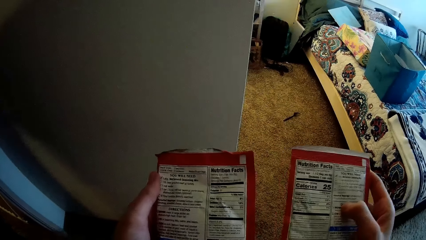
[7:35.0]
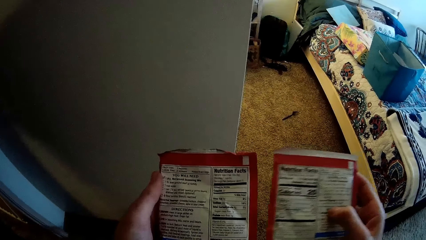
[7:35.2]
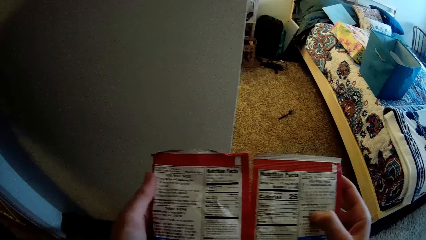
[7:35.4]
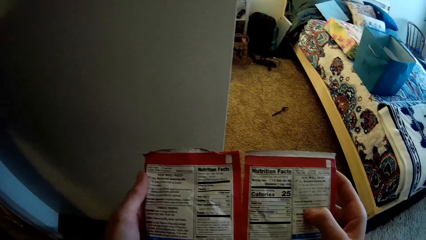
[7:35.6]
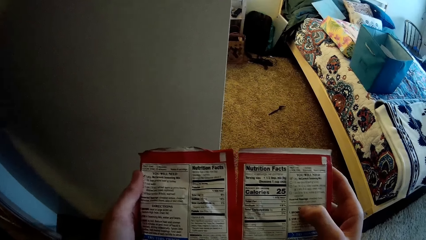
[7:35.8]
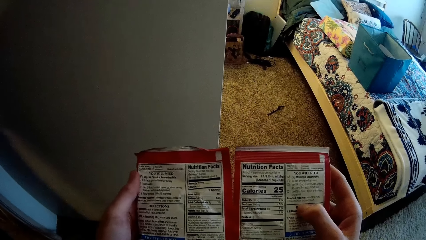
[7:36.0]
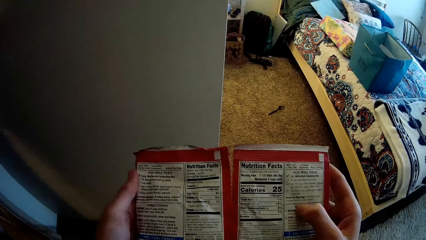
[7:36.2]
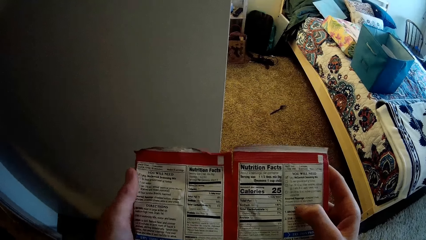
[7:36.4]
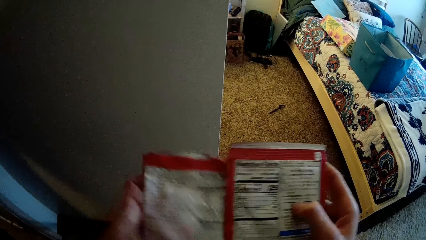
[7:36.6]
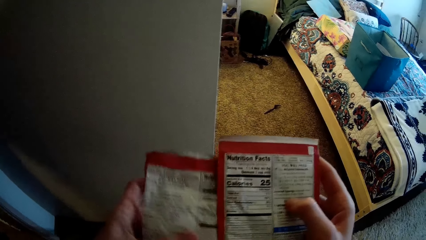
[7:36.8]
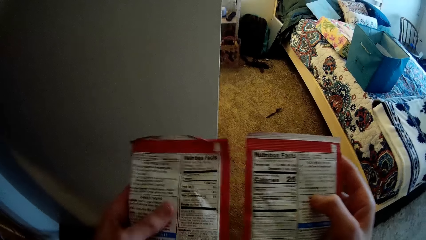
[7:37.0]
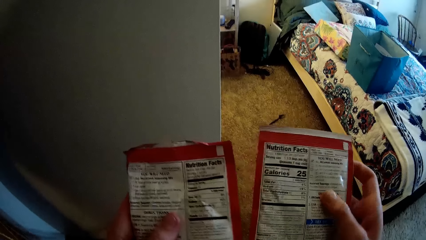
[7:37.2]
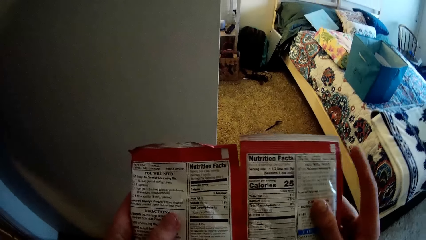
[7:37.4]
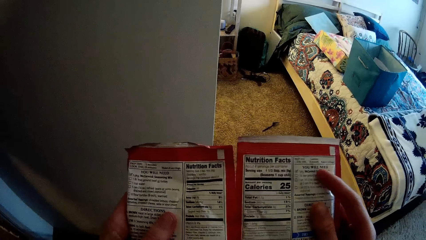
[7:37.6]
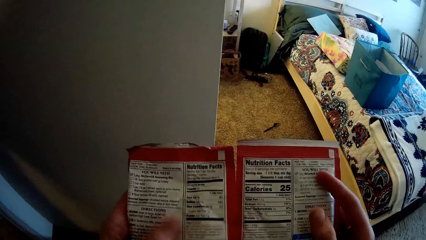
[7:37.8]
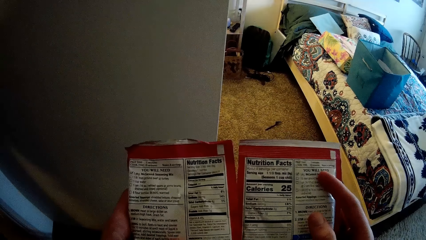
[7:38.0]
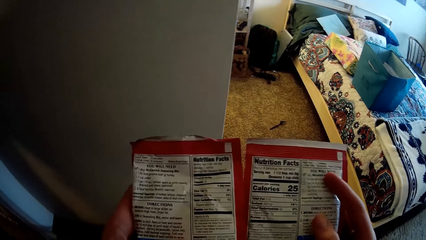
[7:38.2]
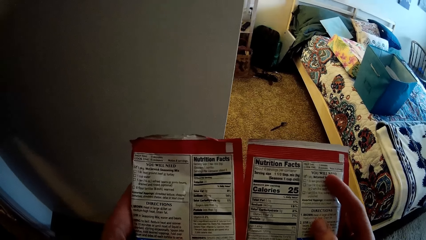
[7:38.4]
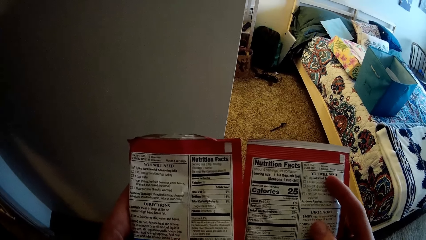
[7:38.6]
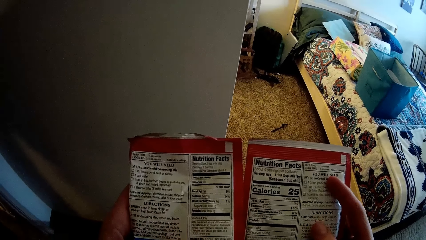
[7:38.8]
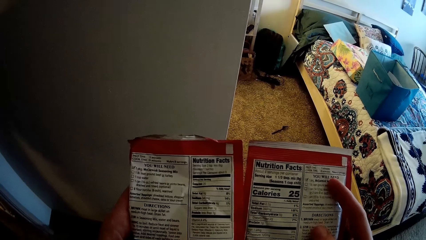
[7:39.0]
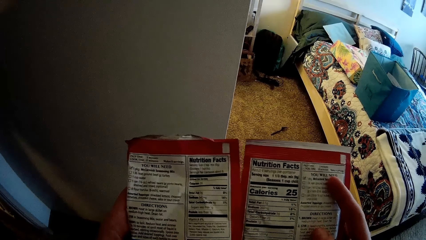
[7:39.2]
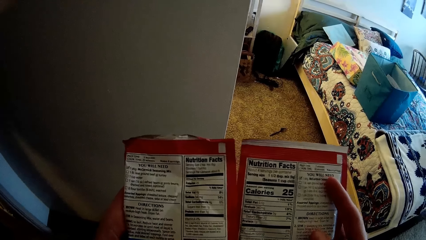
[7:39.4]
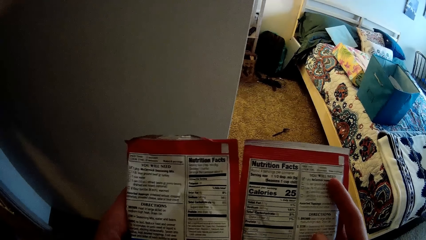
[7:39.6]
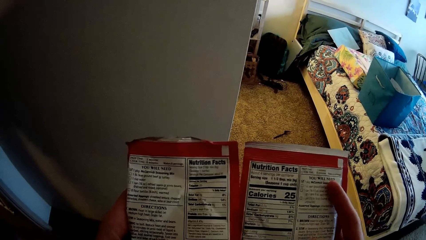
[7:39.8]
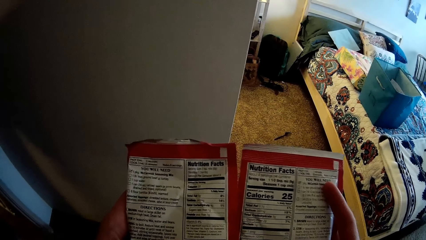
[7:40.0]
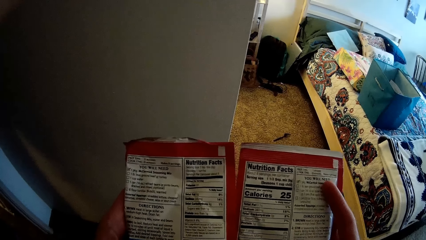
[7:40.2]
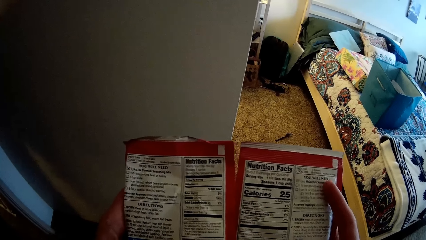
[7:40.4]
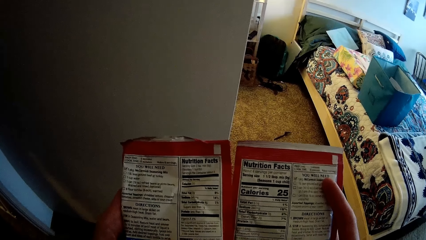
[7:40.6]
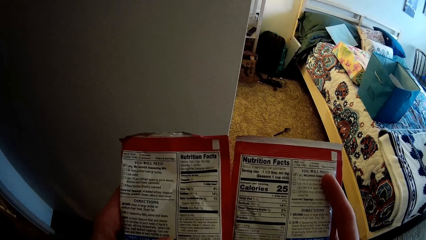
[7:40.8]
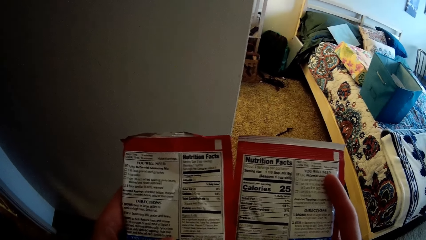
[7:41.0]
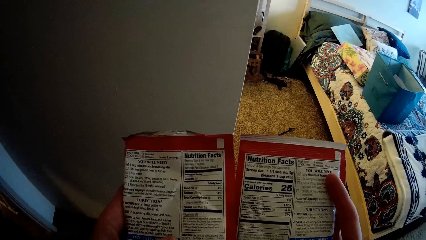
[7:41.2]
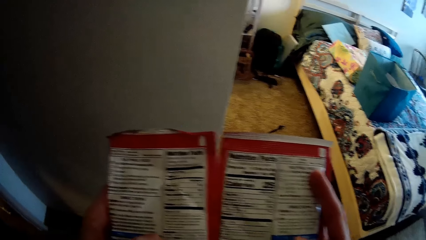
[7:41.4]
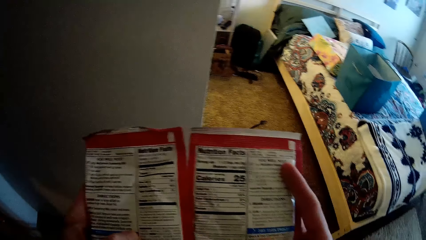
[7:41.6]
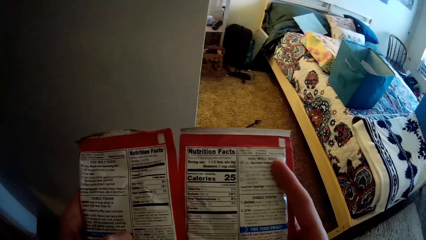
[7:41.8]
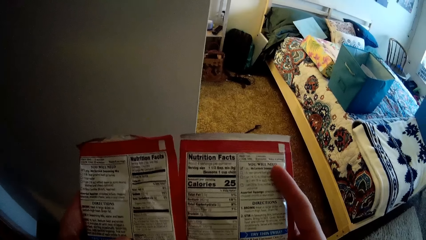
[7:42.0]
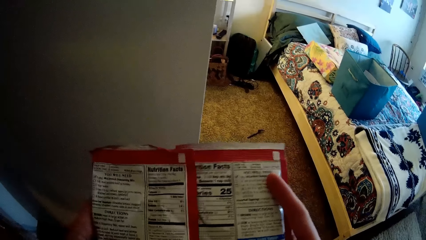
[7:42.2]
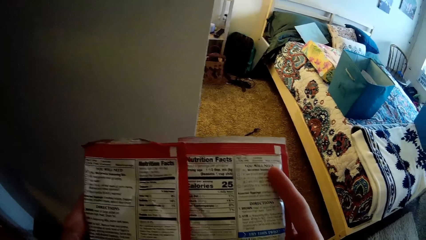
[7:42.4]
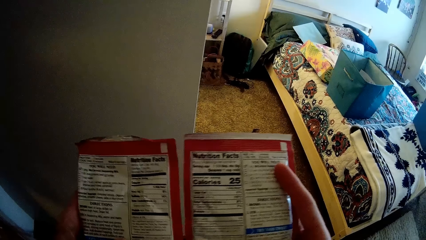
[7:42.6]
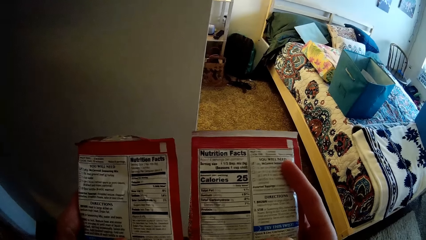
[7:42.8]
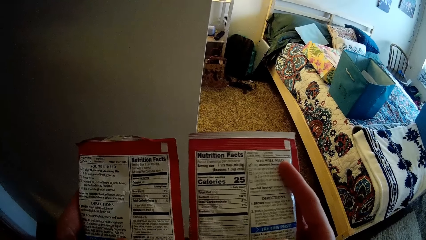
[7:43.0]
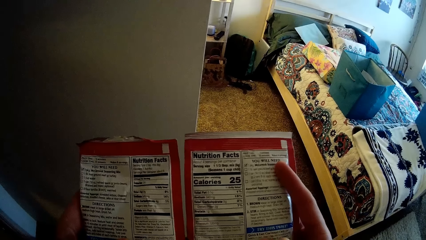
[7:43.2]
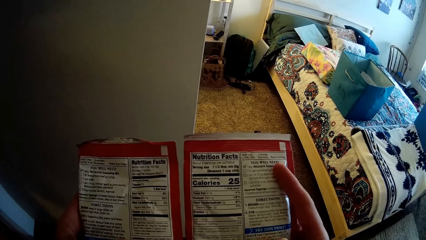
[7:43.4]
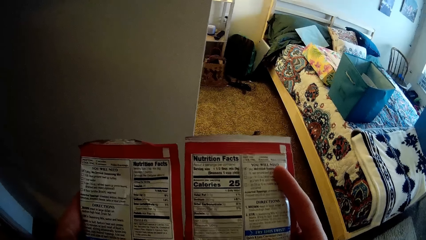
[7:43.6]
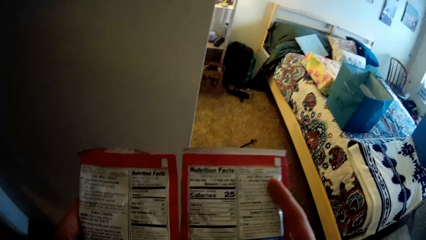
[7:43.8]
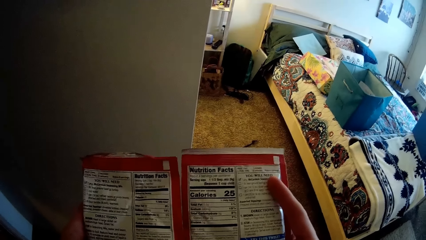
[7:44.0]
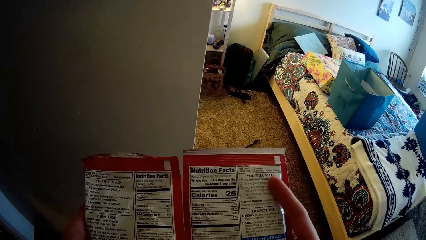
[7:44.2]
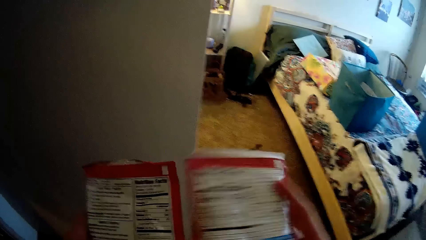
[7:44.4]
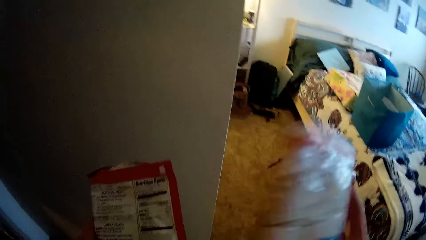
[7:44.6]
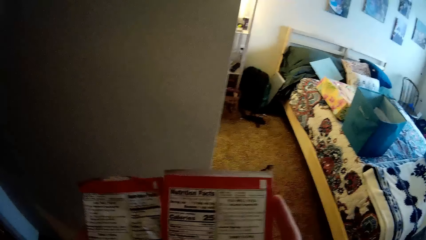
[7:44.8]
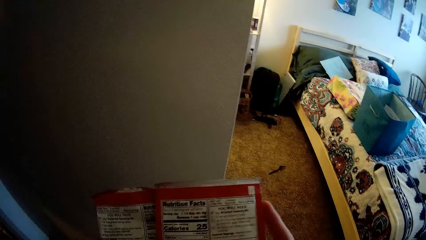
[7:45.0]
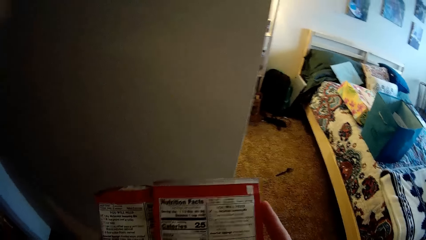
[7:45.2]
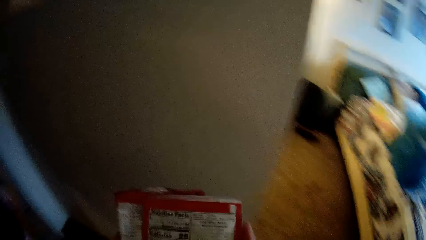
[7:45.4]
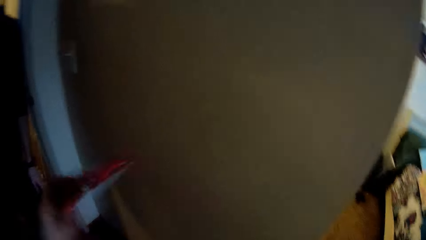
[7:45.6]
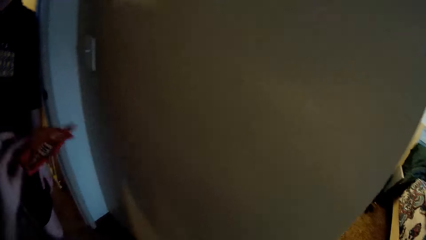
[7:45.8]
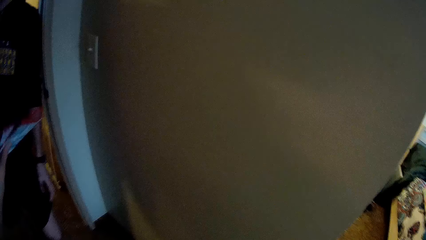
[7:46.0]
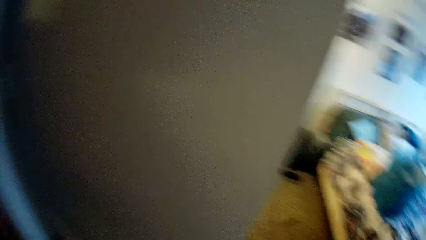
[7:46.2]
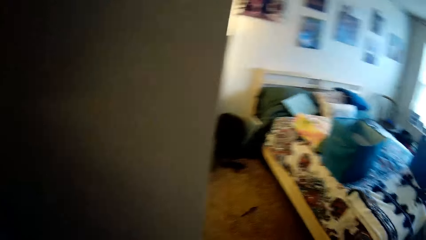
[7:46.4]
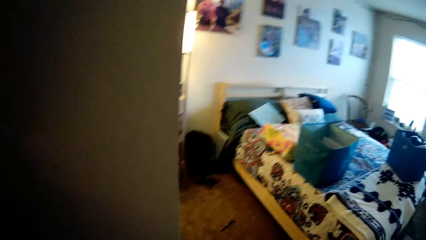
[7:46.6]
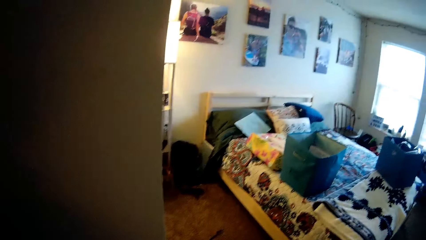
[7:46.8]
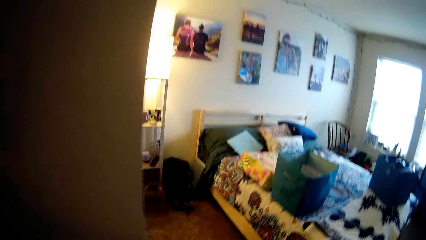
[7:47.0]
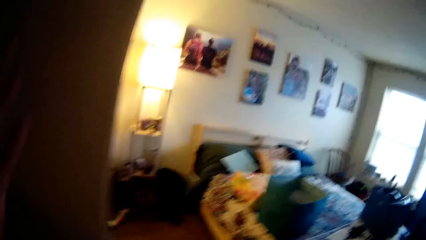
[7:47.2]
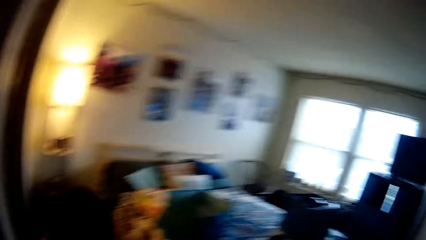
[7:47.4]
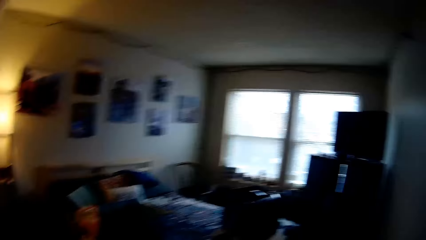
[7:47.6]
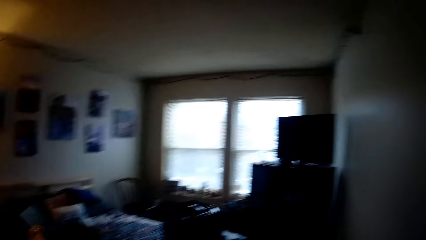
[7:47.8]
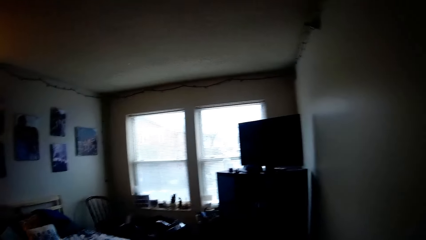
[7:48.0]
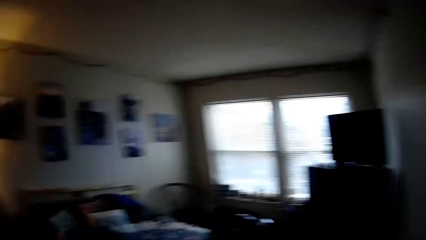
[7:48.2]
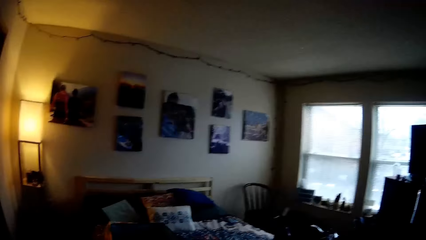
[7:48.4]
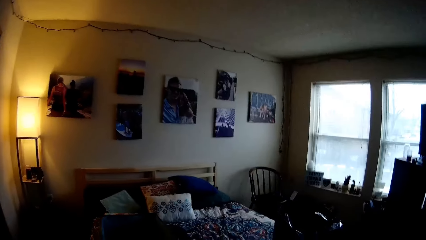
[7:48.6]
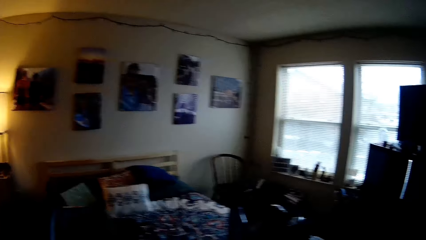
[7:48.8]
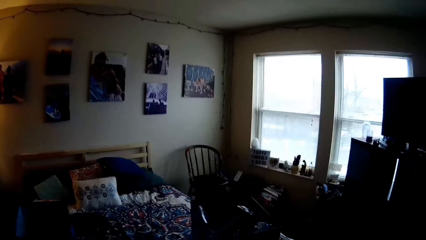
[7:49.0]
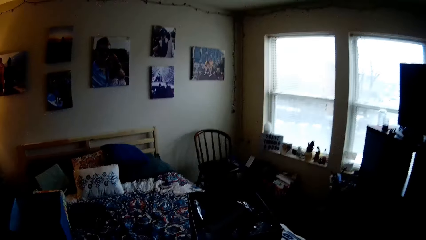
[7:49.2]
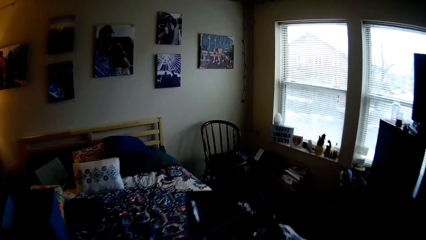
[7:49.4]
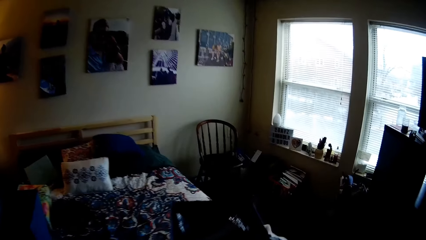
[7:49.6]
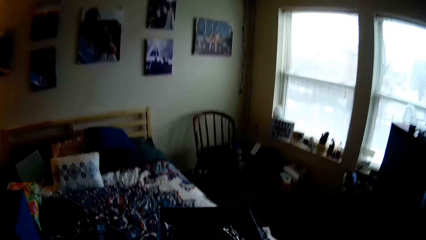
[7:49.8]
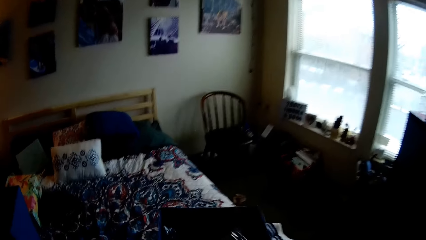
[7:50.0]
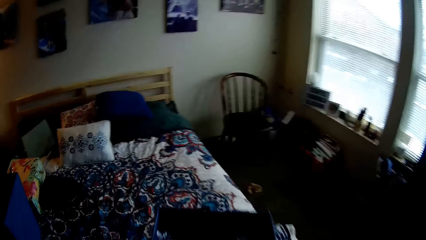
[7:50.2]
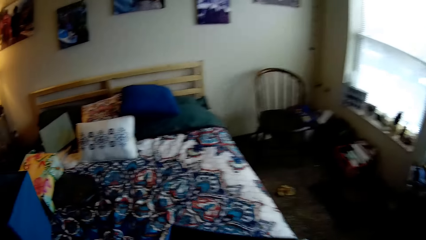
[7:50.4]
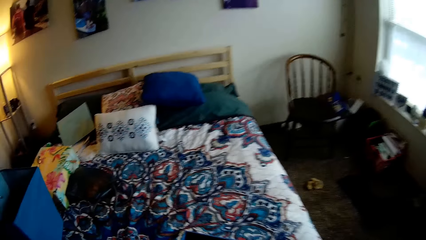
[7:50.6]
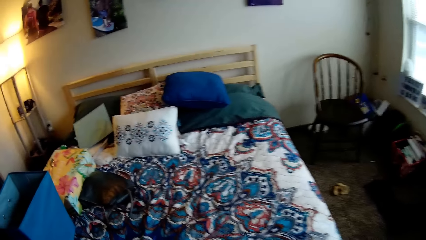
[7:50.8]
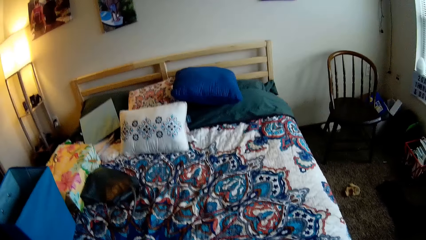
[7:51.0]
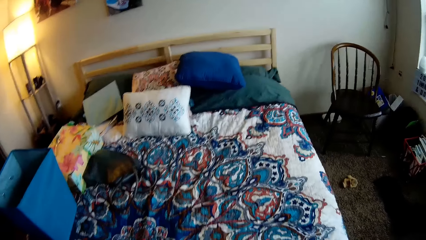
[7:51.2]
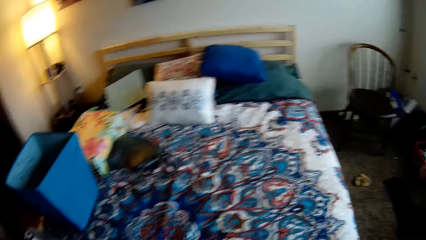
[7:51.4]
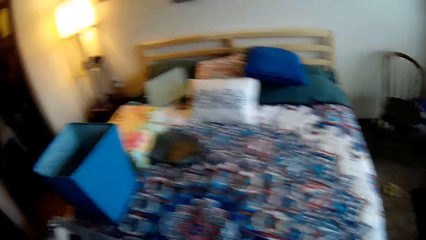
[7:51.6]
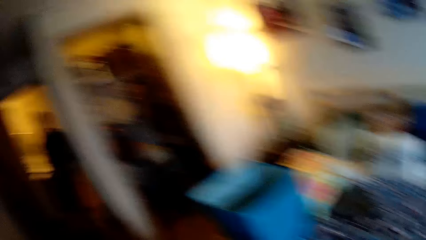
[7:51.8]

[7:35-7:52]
The camera wearer moves the paper on the right hand. They walk in the house.
